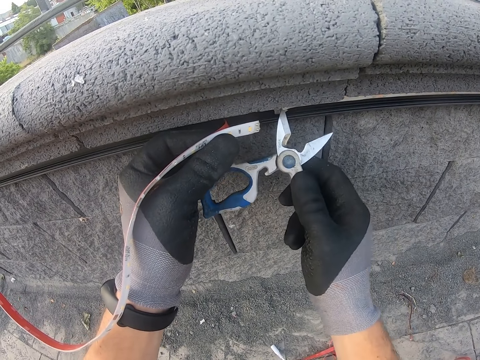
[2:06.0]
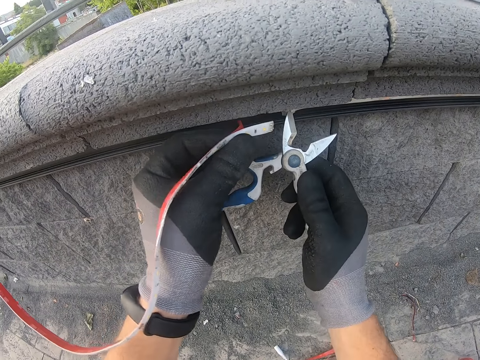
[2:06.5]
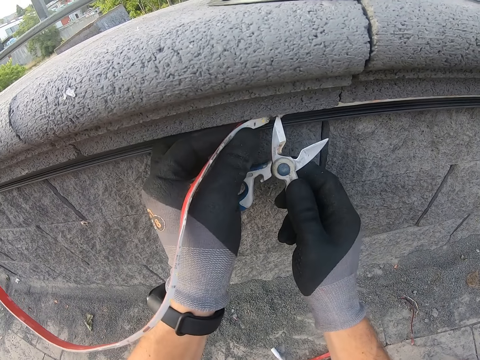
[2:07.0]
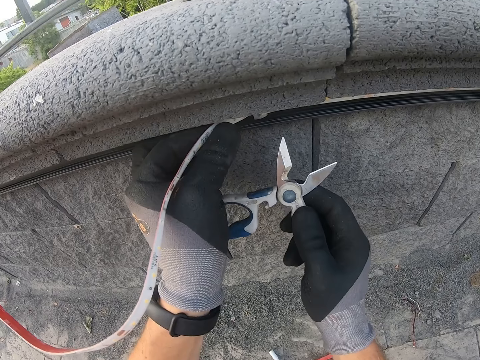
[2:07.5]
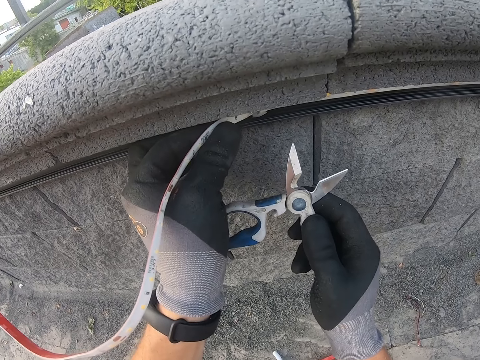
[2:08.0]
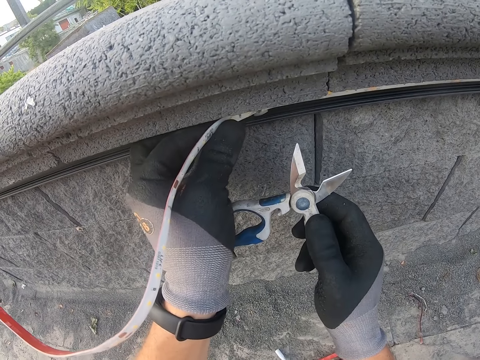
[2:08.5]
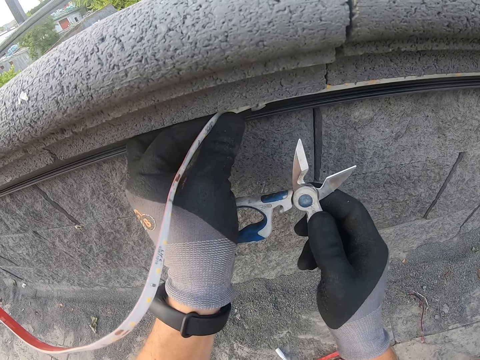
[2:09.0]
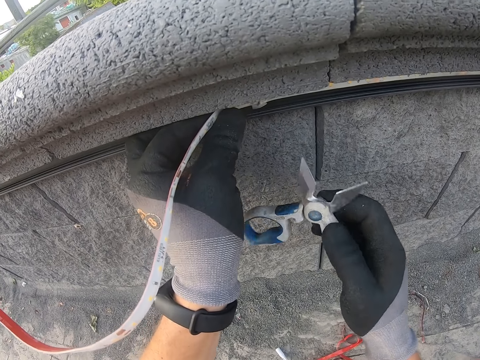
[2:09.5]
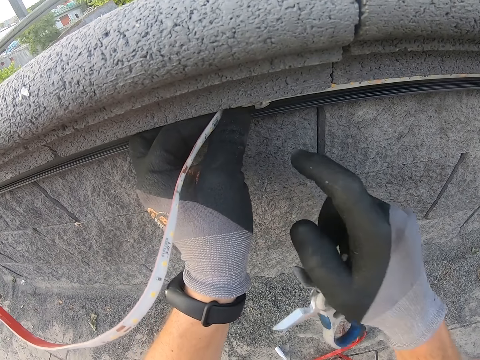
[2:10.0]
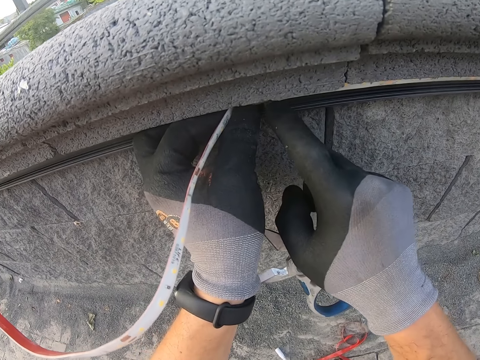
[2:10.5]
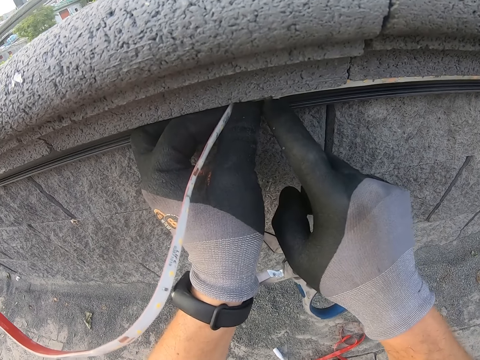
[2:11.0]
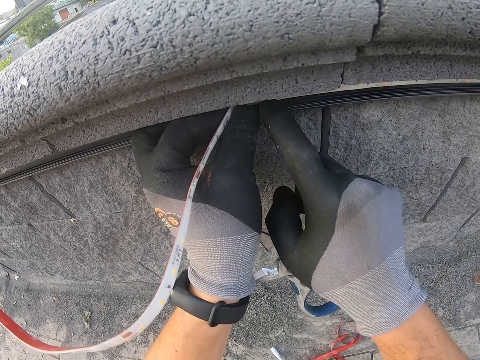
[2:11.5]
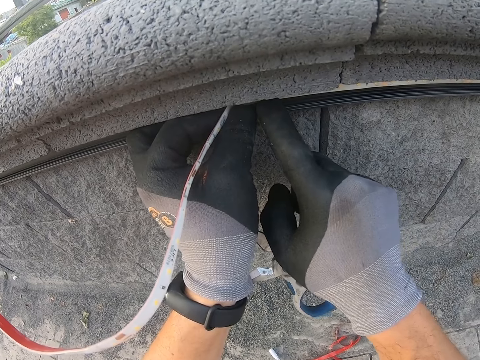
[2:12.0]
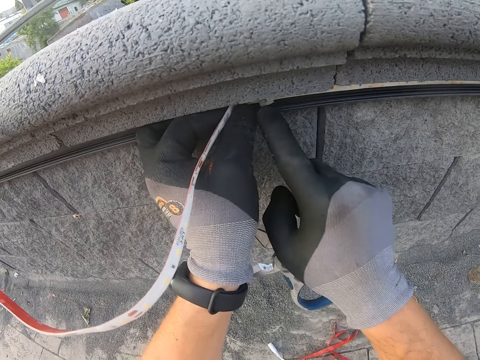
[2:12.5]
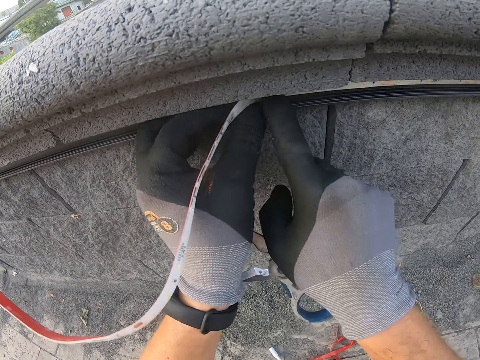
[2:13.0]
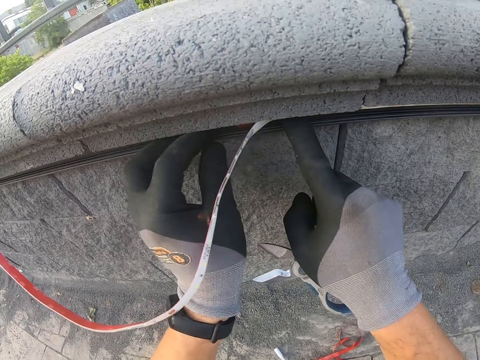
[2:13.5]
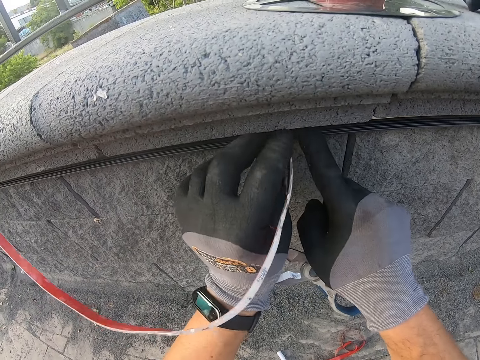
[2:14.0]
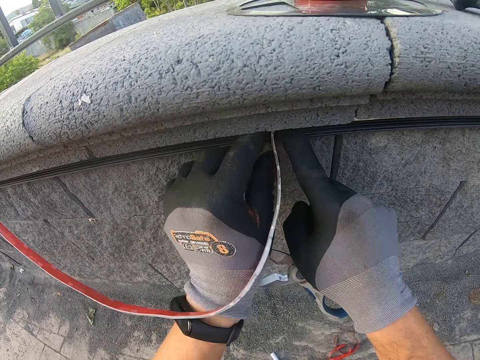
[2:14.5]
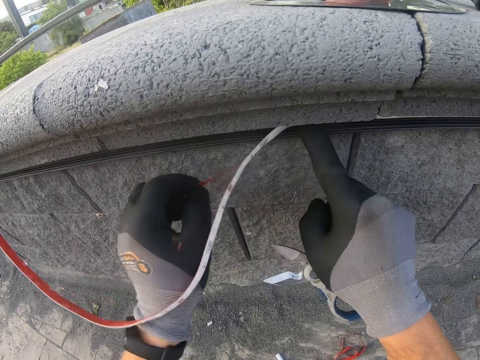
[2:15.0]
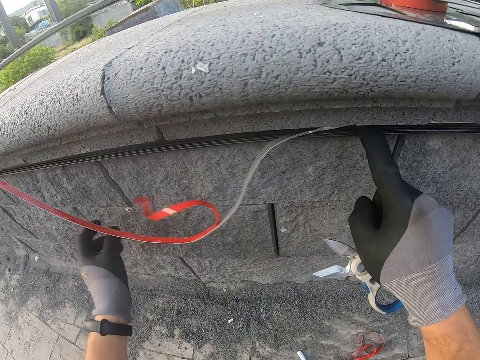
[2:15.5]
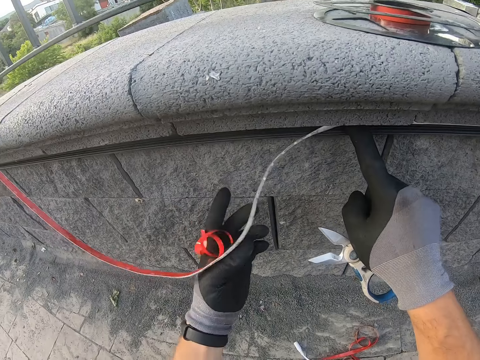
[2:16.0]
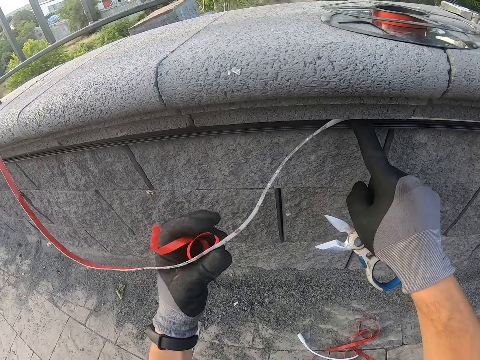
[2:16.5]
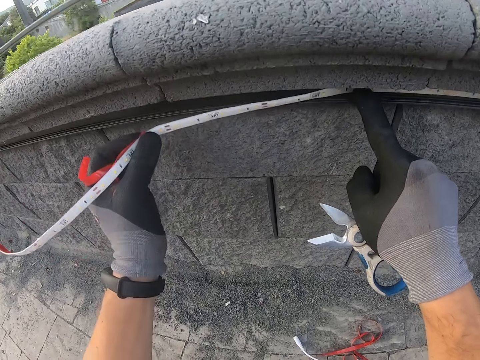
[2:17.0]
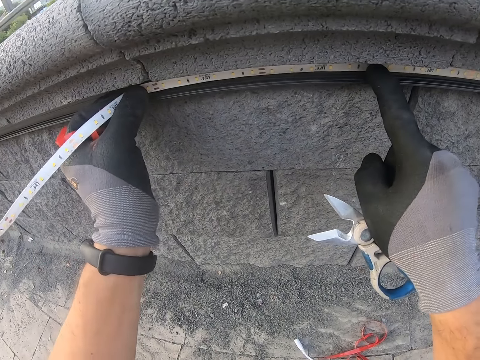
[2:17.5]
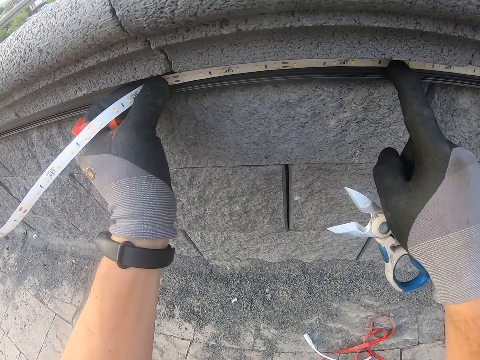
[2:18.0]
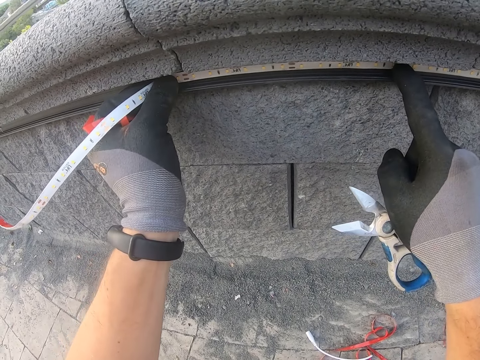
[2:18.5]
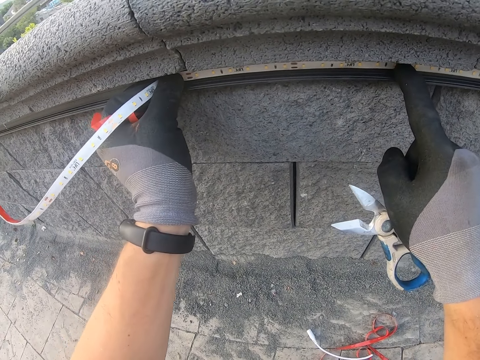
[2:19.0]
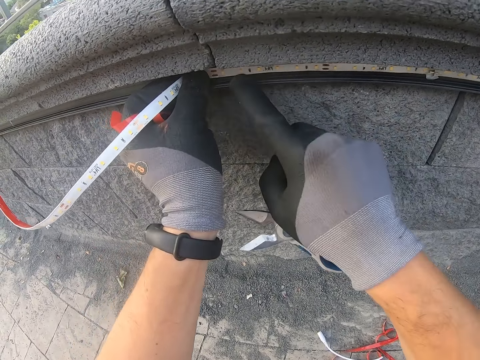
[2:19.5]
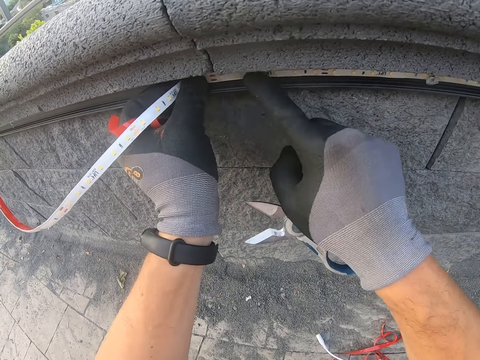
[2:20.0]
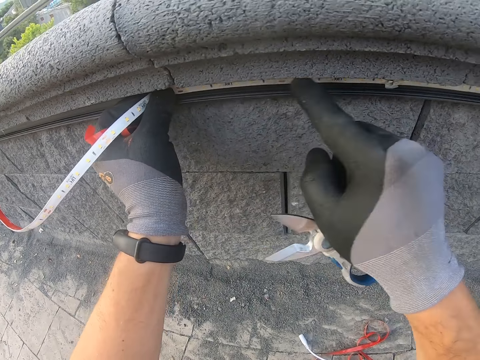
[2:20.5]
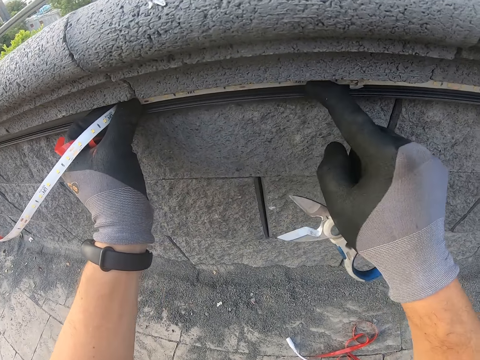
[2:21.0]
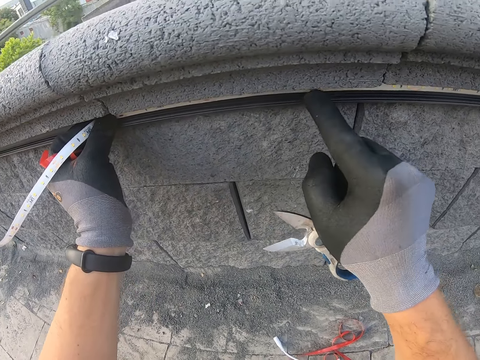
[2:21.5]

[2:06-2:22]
The camera wearer sticks the strip lights on the wall. They put the cable in the extension. They pull on the tape. They push the cable against the wall. They stick the strip lights on the wall. They push the cable against the wall.

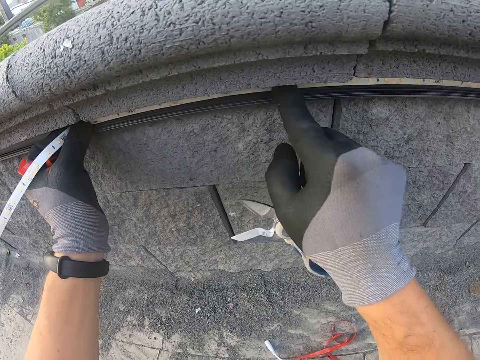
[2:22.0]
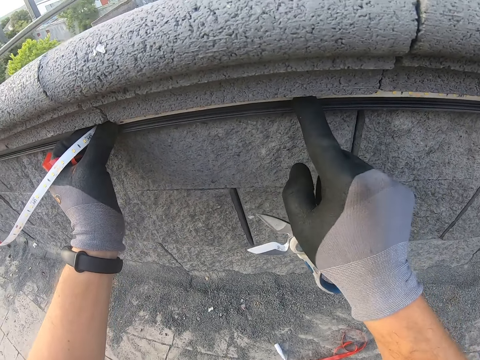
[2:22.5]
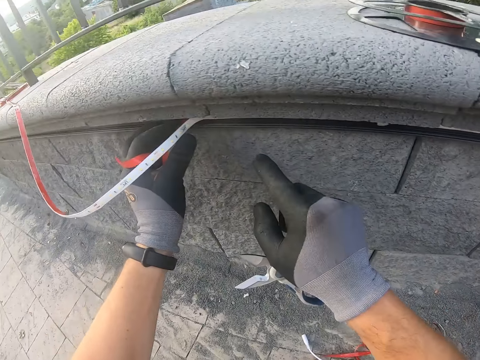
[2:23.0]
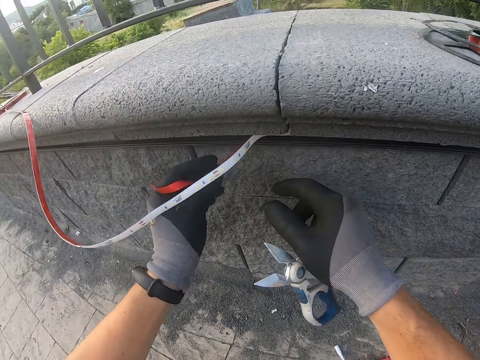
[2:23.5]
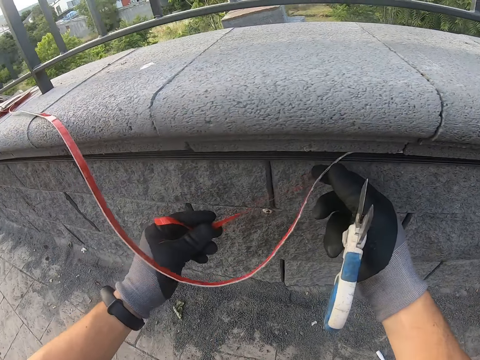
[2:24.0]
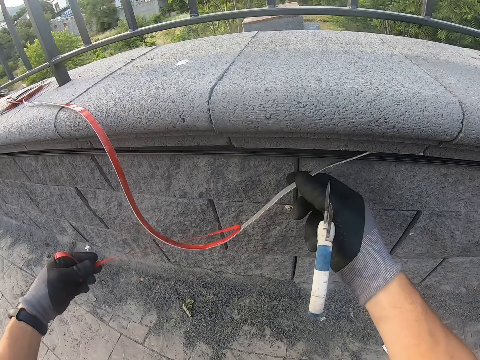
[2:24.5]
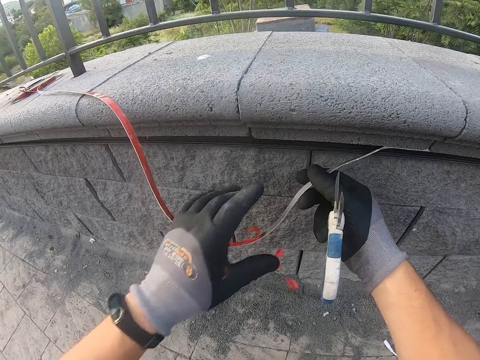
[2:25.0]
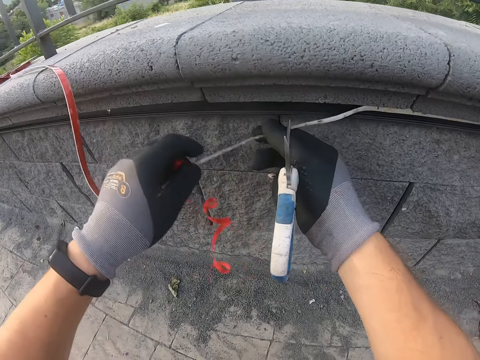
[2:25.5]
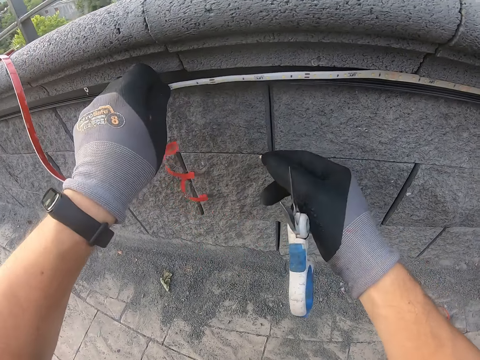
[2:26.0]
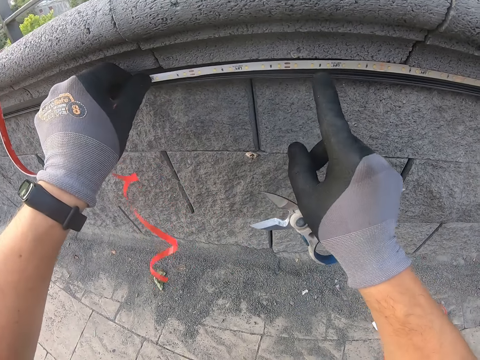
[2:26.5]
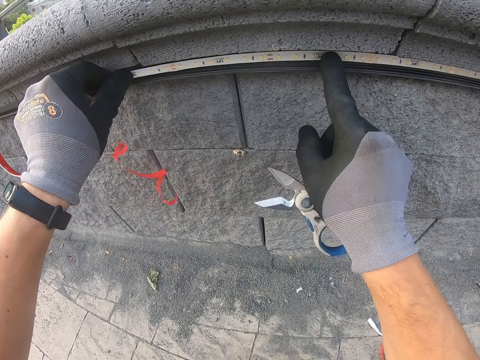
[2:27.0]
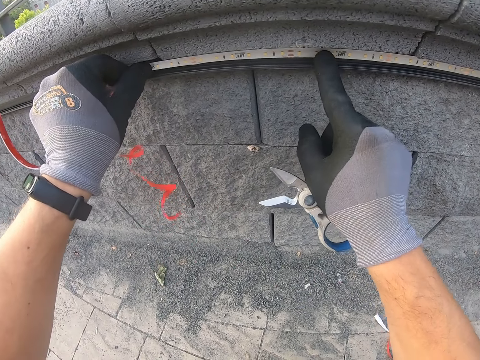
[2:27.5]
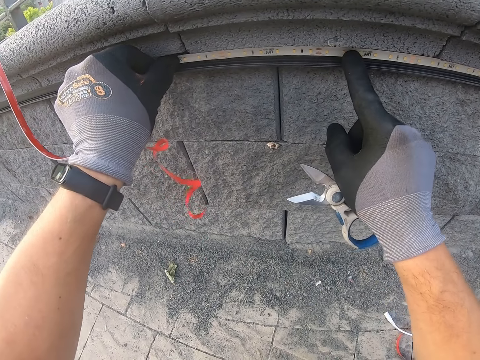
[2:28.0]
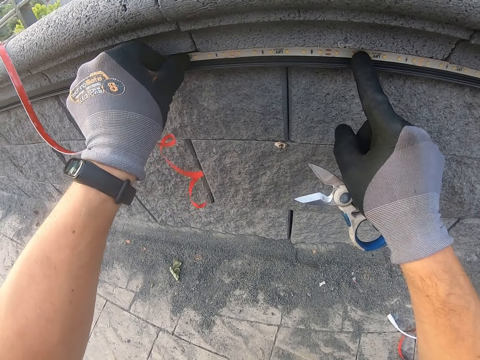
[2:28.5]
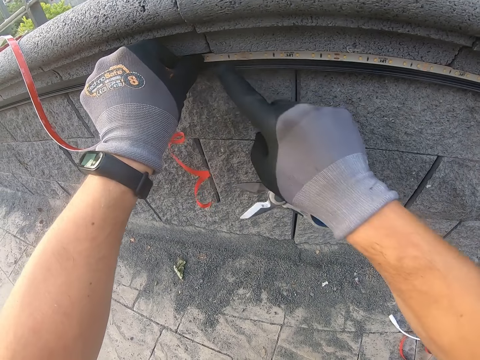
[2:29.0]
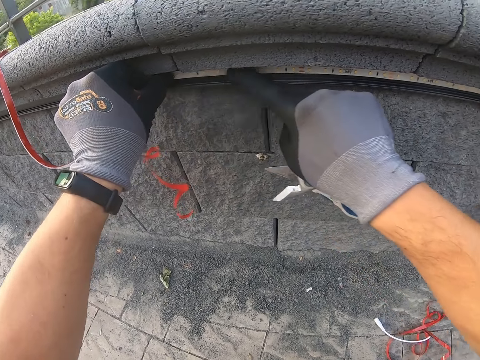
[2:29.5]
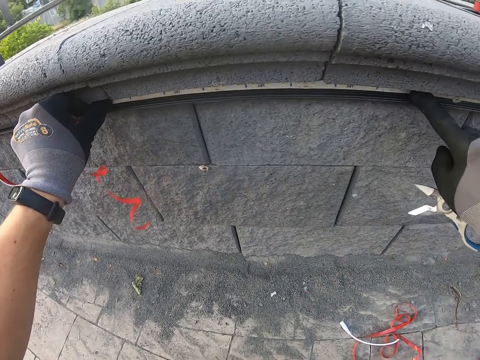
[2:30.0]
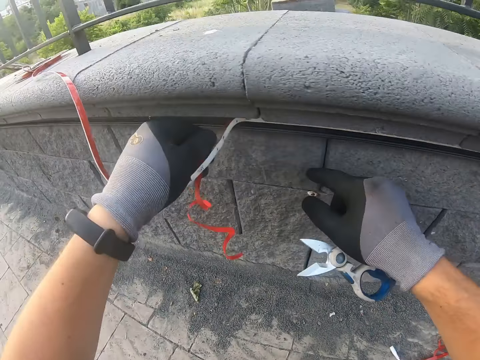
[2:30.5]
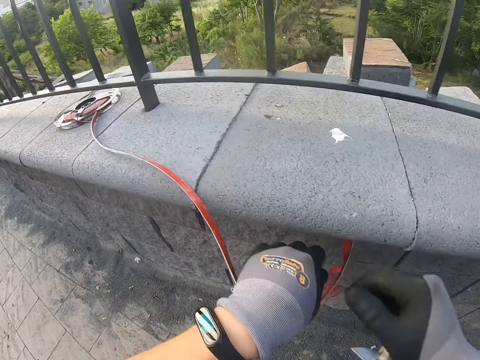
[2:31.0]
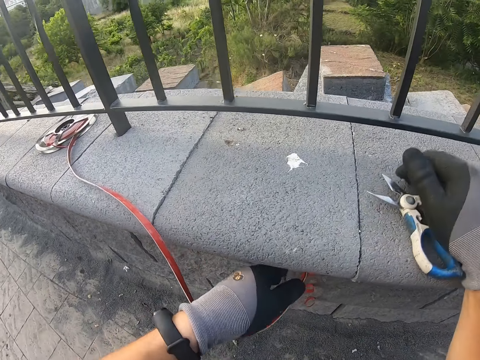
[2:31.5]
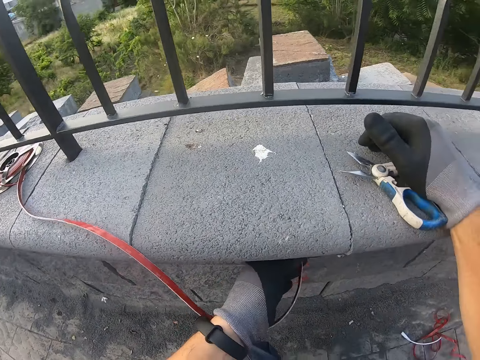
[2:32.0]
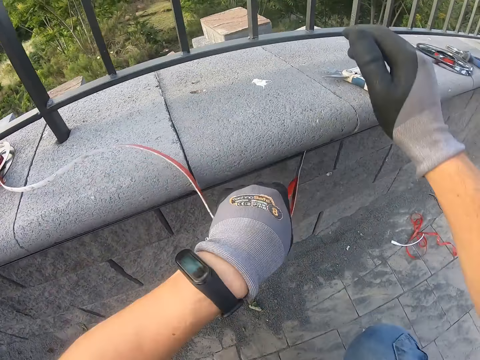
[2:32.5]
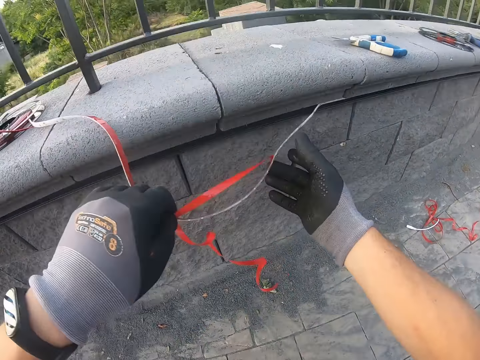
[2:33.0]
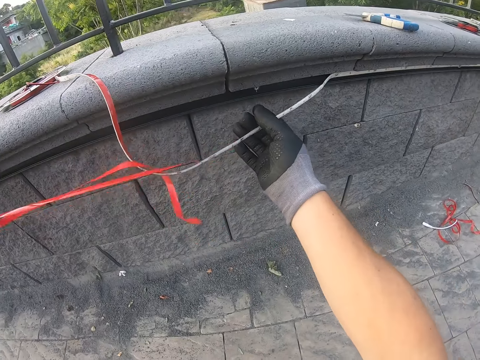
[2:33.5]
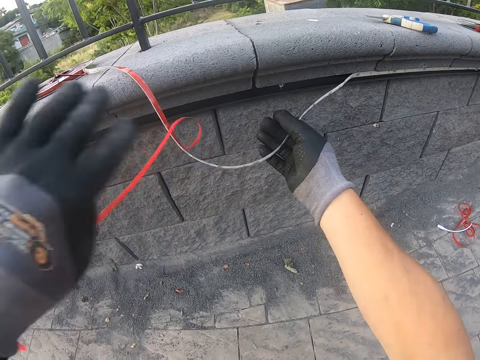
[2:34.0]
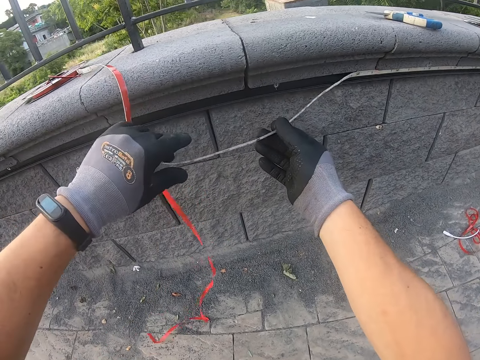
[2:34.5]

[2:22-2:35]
The camera wearer pulls on the tape. They stick the strip lights on the wall. They push the cable against the wall. They put the scissors down. They pull on the tape.
